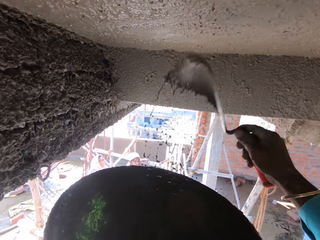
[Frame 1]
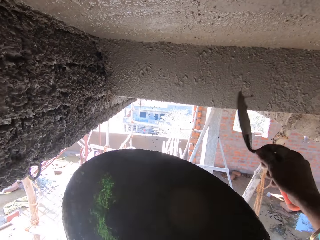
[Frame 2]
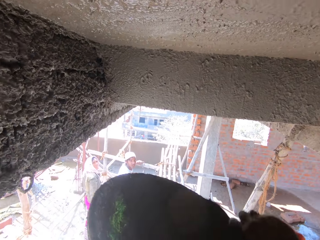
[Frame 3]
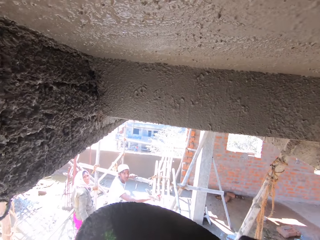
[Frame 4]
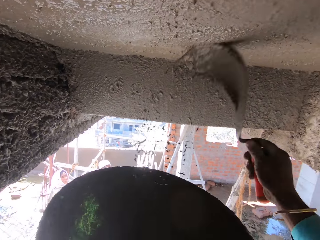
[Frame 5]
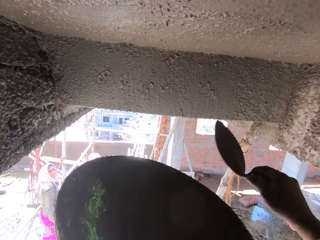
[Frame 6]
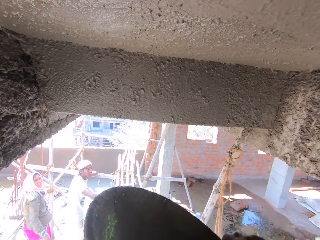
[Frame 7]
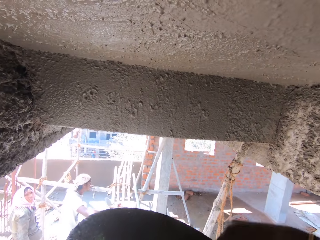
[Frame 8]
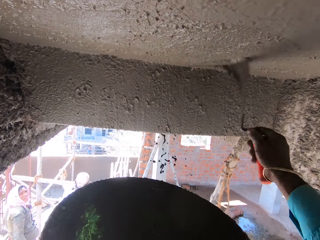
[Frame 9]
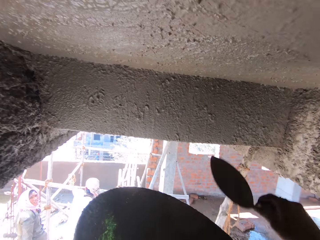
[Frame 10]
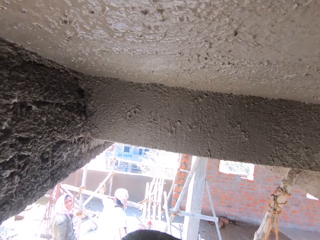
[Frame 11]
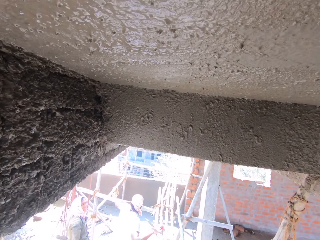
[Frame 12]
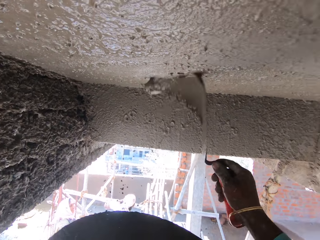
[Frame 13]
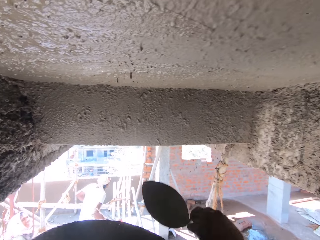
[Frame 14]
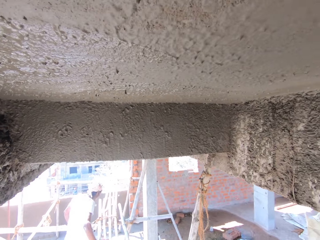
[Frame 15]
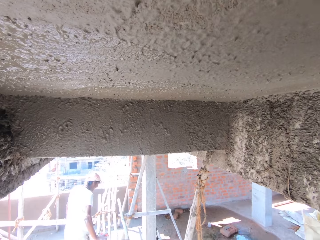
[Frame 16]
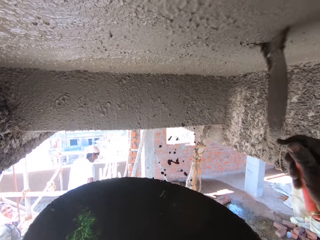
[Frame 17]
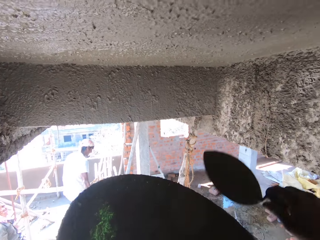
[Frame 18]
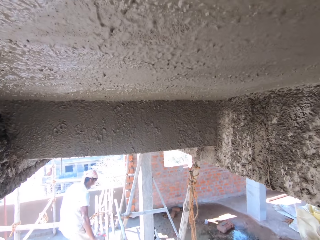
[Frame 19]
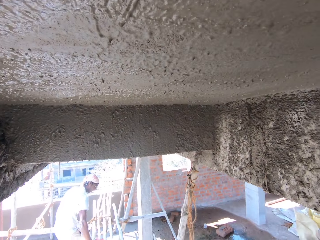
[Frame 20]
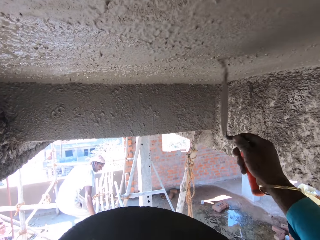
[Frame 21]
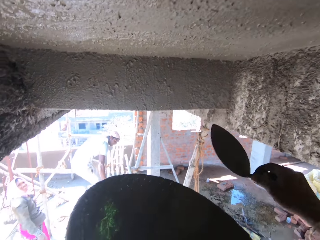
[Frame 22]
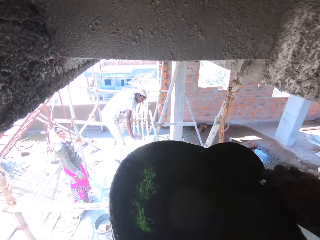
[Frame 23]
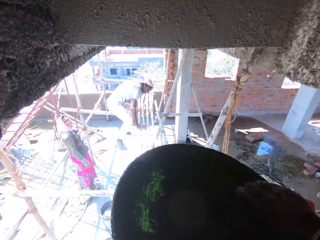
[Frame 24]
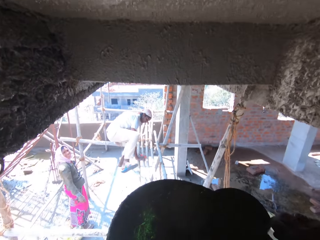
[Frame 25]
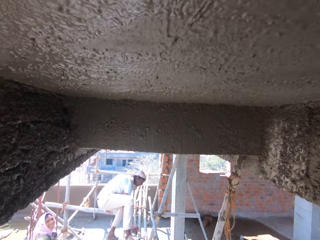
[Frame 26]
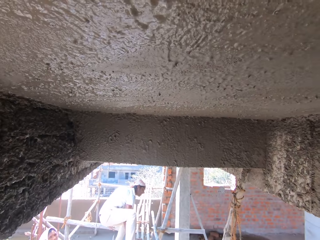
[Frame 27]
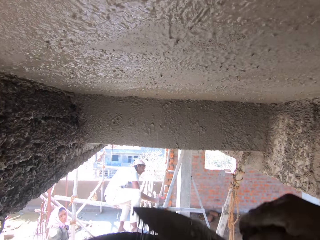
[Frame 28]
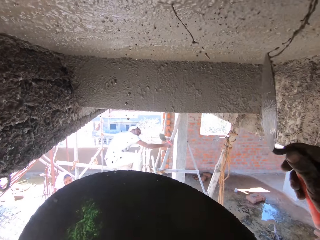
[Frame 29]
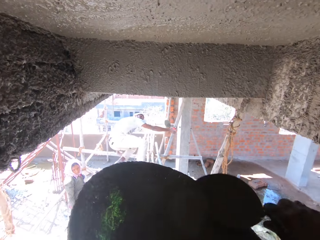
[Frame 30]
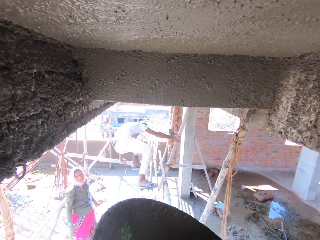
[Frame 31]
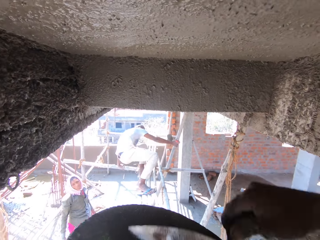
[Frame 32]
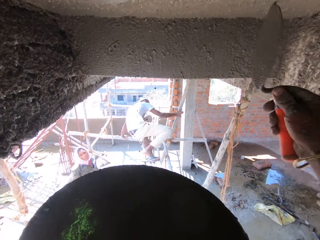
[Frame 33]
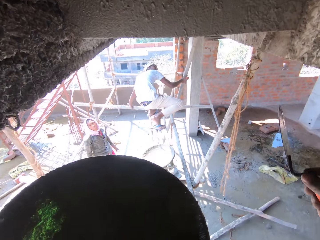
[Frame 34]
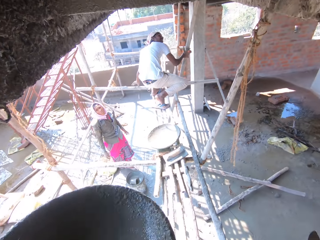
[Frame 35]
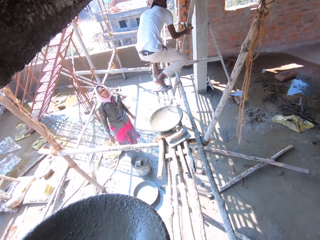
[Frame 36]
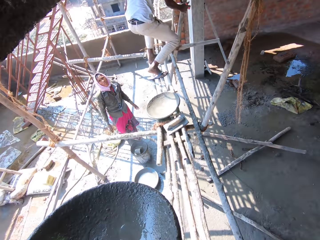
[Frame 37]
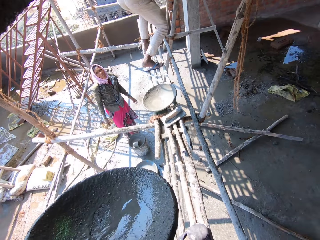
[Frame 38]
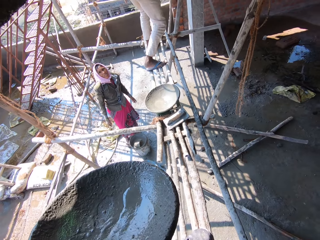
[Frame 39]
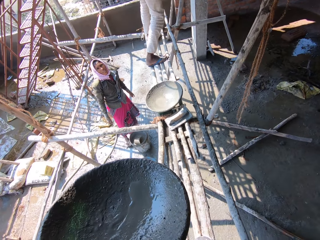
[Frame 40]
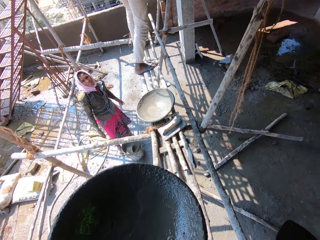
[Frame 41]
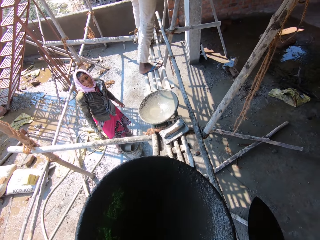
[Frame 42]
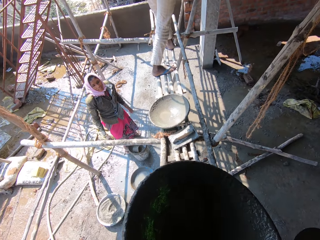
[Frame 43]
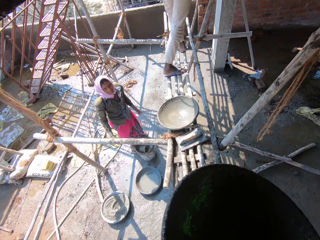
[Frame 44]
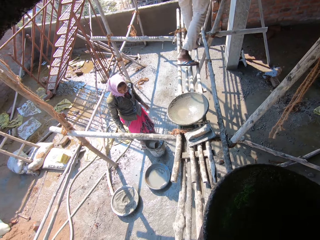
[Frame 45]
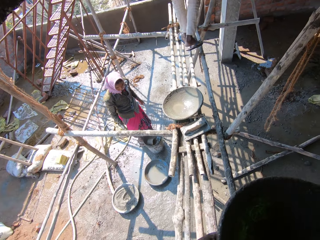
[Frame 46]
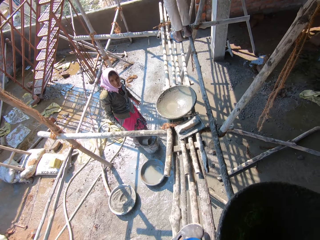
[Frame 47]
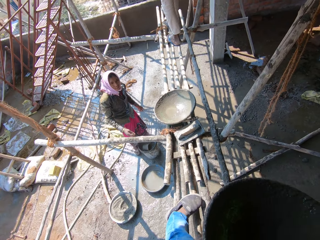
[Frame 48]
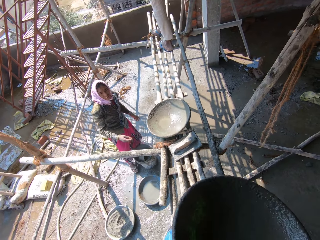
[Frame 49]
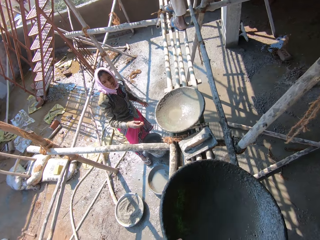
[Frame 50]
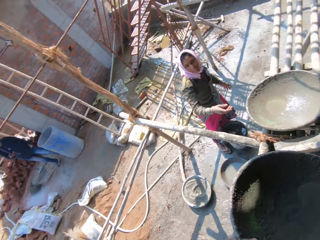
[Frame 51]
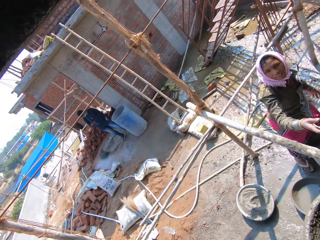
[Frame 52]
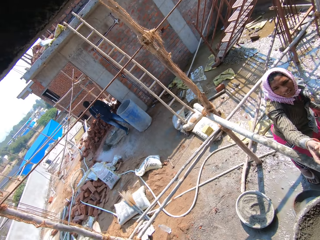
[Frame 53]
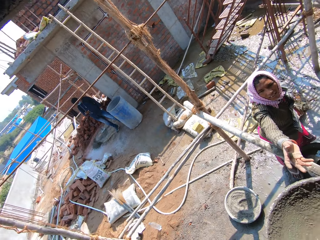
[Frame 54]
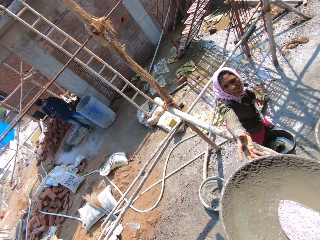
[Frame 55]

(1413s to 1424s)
The camera wearer scoops concrete and throws the concrete on the wall. They scoop the concrete and throw the concrete on the wall. They scoop the concrete and throw the concrete on the wall. They scoop the concrete and throw the concrete on the wall. They scoop the concrete and throw the concrete on the wall. They scoop the concrete and throw the concrete on the wall. They scoop the concrete and throw the concrete on the wall. They scoop the concrete and throw the concrete on the wall. They walk on the shelf.

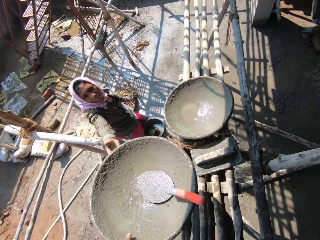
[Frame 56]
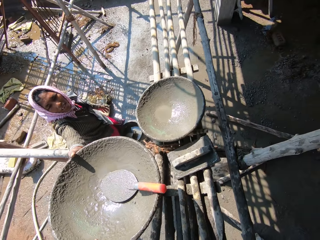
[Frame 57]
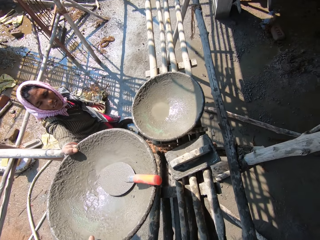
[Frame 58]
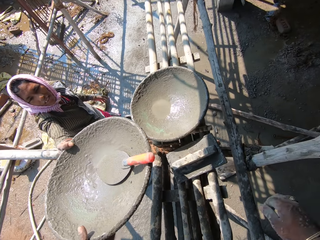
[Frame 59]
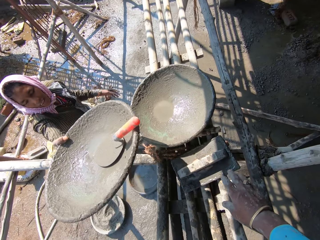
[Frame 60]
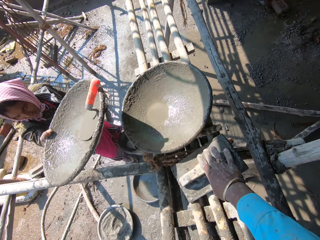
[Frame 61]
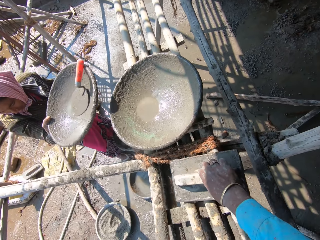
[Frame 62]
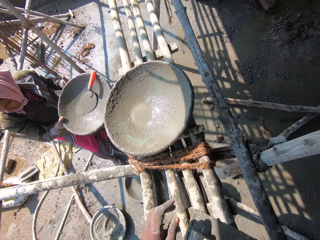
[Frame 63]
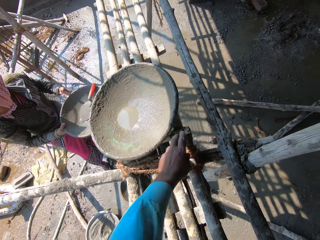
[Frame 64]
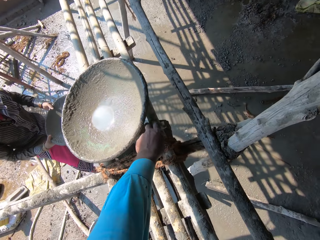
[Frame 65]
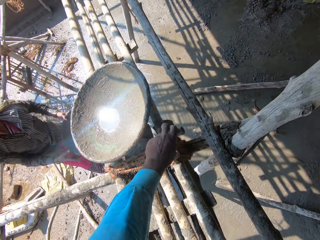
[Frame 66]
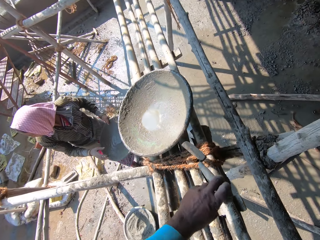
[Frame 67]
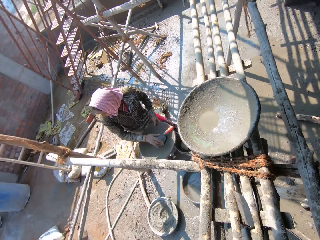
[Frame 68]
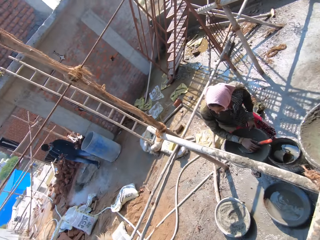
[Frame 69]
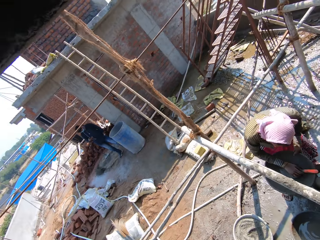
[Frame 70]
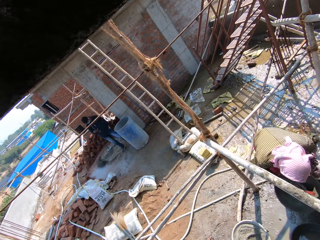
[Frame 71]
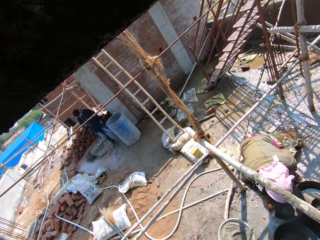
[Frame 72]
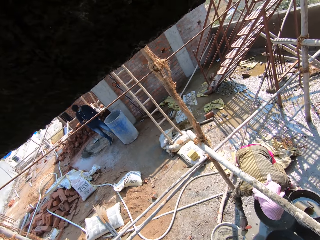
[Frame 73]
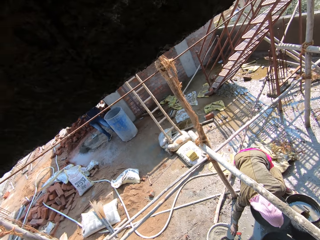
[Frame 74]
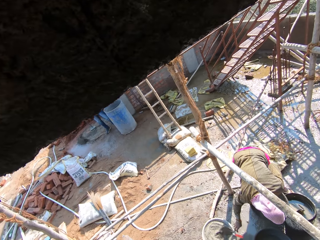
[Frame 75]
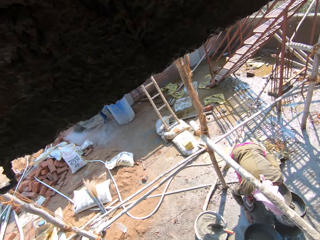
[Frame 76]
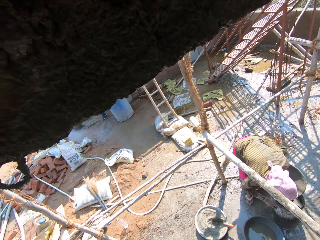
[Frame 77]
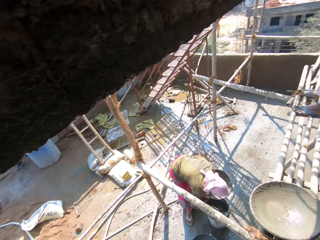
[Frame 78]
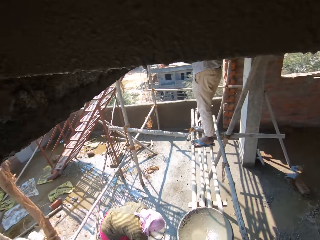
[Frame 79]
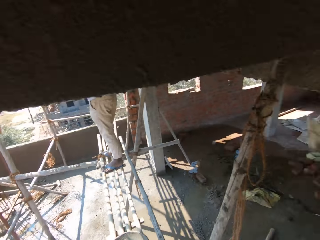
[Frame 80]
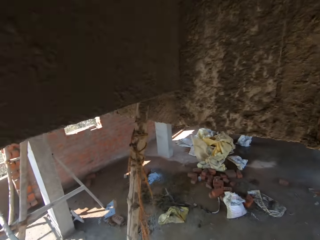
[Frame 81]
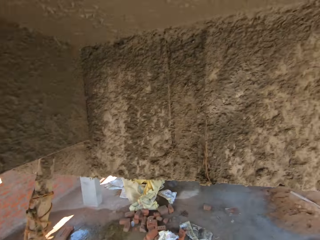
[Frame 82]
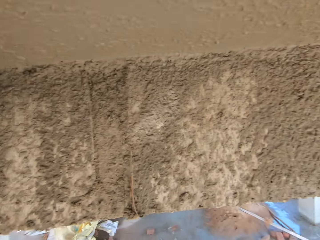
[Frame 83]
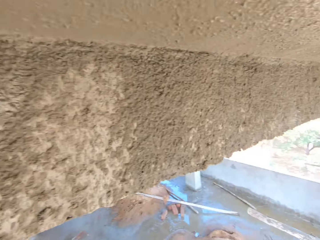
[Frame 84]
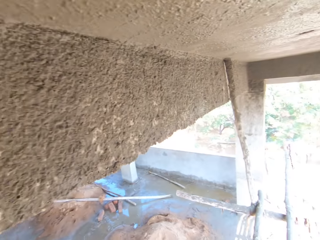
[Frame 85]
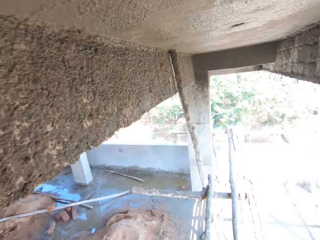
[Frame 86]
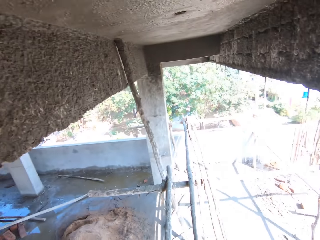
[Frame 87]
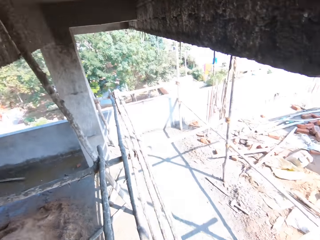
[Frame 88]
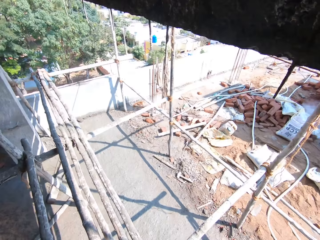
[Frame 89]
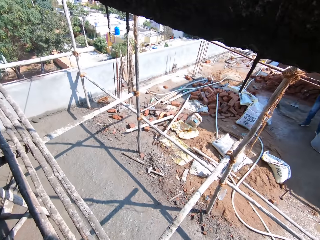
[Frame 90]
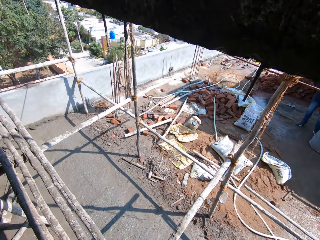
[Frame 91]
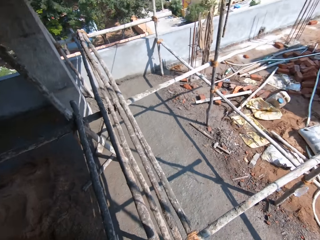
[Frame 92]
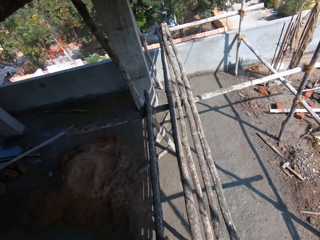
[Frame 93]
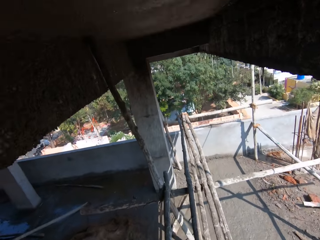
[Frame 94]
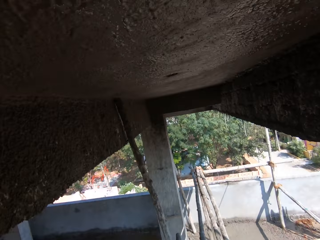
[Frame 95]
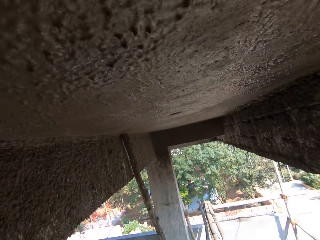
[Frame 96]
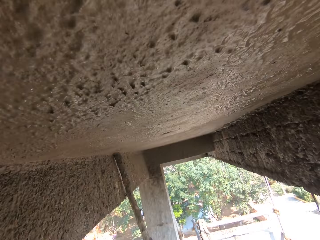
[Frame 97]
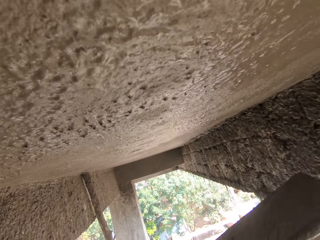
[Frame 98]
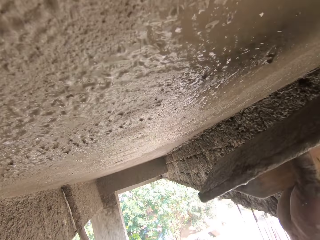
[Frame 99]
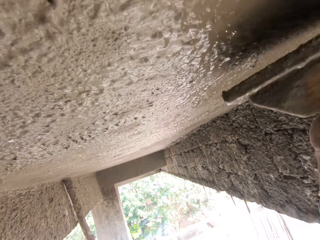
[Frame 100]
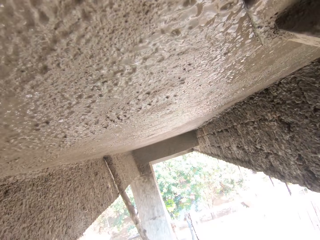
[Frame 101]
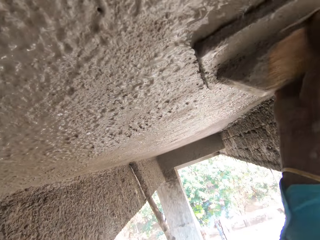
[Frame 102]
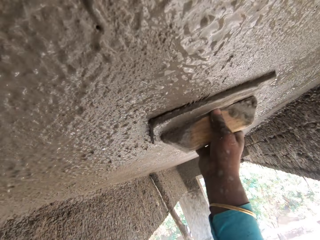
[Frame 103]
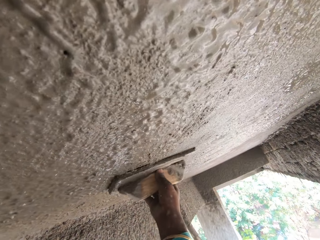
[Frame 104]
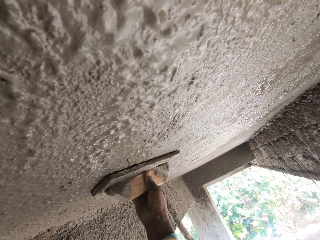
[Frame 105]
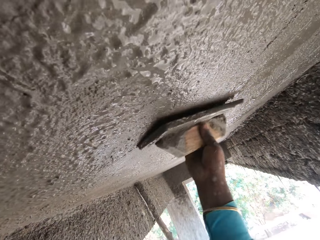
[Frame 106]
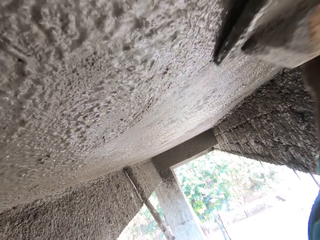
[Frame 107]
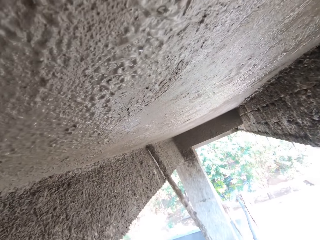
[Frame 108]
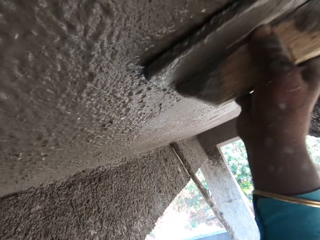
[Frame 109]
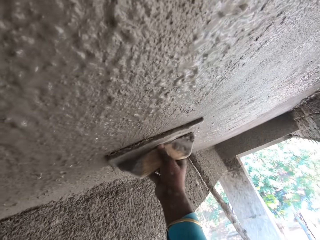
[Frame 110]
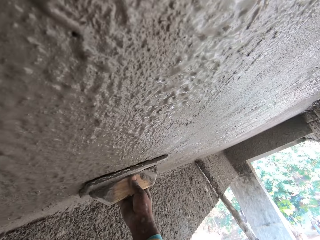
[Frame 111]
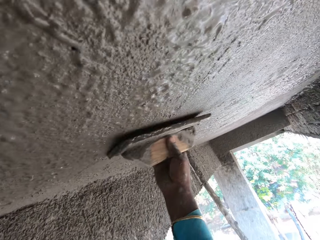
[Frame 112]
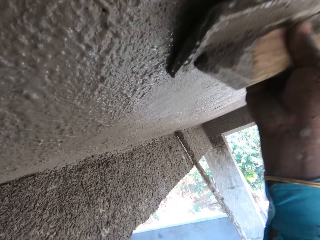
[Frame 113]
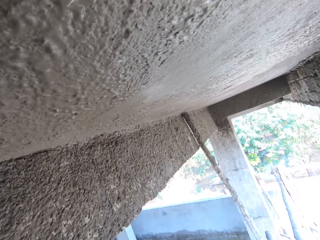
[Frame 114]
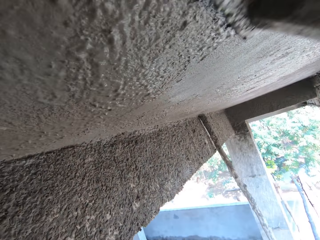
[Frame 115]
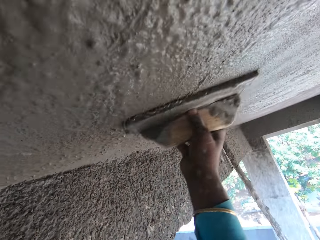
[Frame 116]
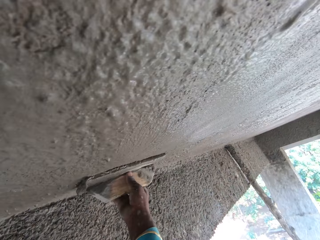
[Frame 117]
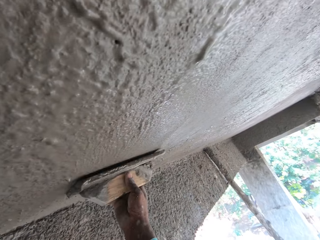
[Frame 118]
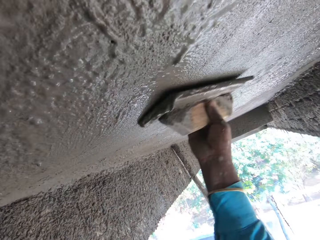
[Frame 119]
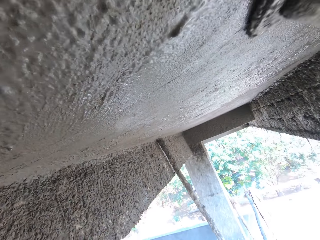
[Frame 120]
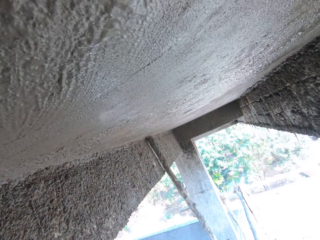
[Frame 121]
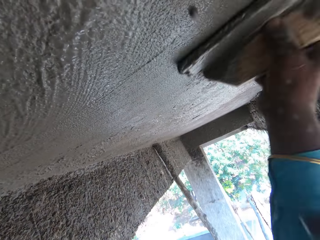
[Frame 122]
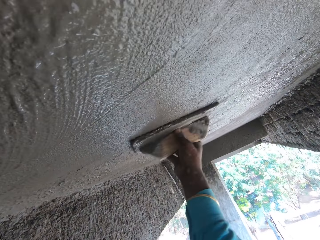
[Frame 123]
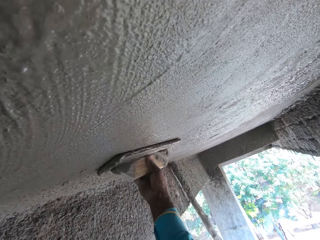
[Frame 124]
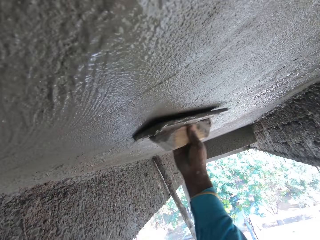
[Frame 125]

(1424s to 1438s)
The camera wearer gives a person the basin with his left hand. He picks up a trowel wood with his right hand. He picks up a knife with his left hand. He looks around, talks, and looks around. He smoothens the ceiling or wall with the trowel wood with his right hand.
